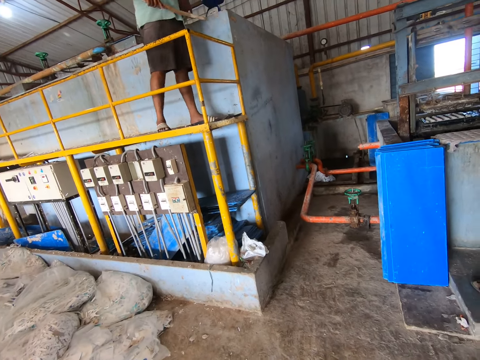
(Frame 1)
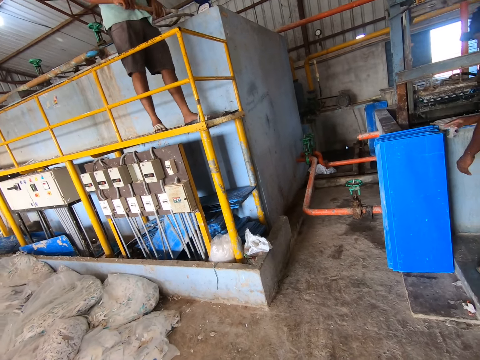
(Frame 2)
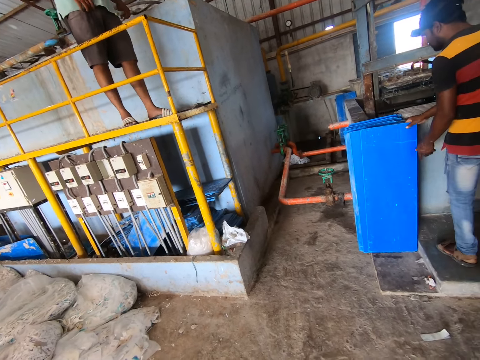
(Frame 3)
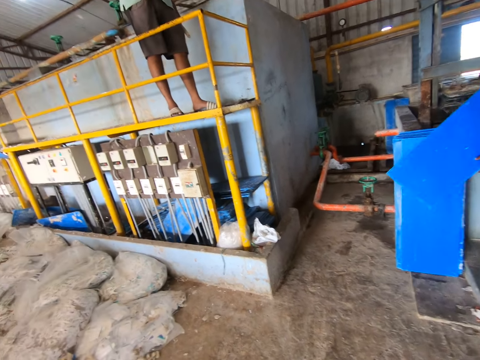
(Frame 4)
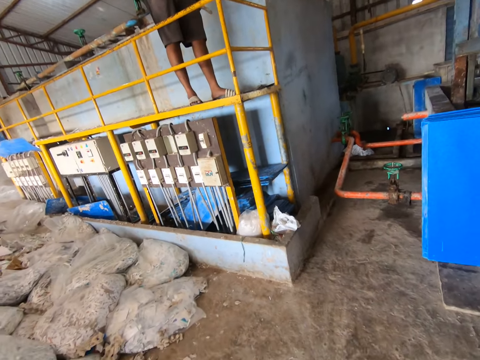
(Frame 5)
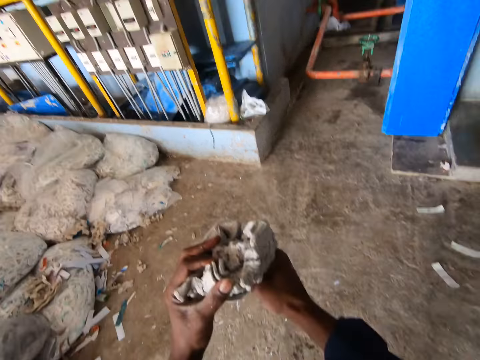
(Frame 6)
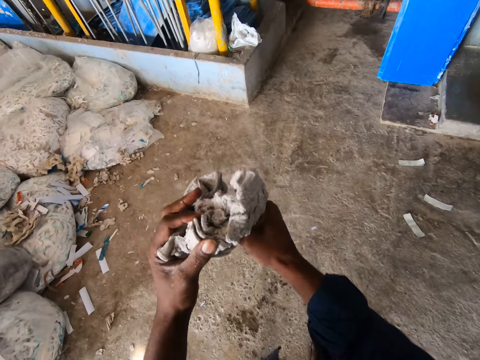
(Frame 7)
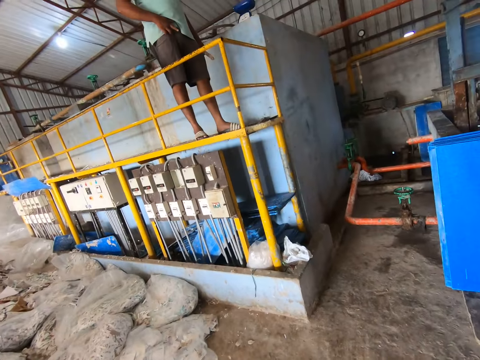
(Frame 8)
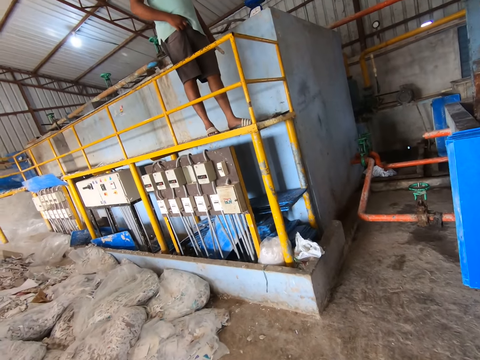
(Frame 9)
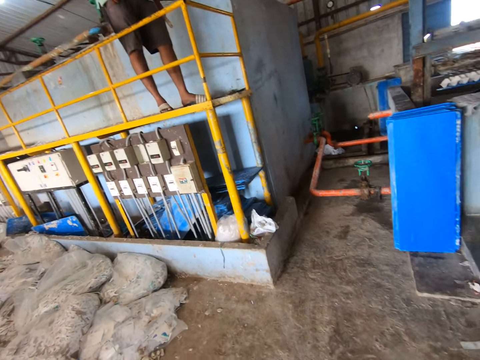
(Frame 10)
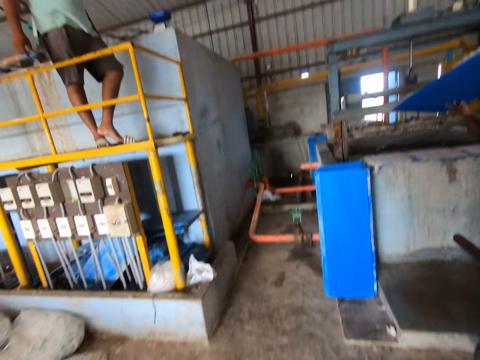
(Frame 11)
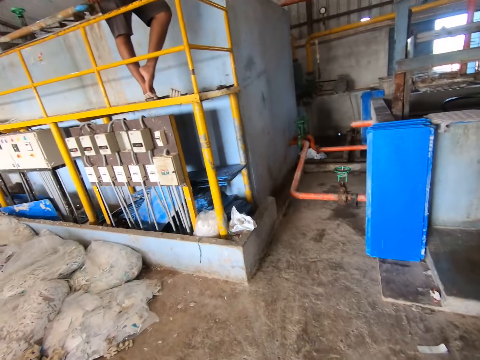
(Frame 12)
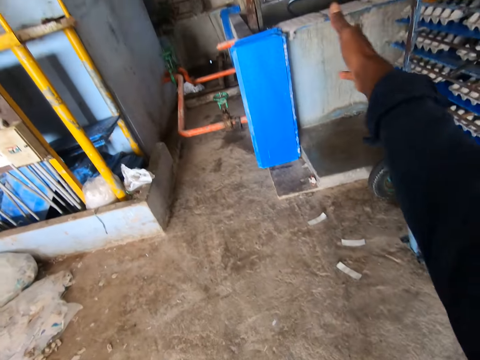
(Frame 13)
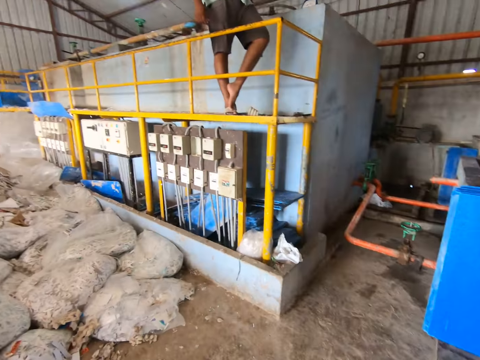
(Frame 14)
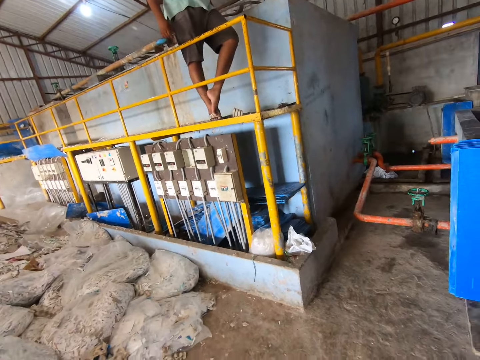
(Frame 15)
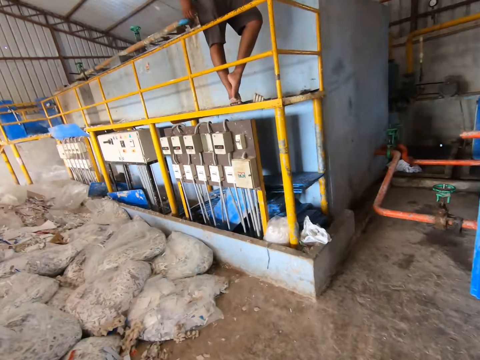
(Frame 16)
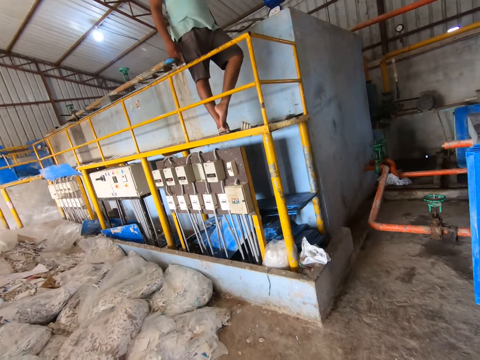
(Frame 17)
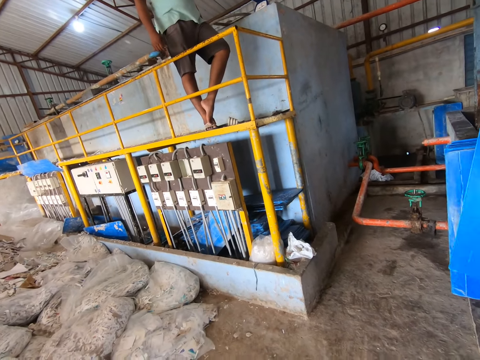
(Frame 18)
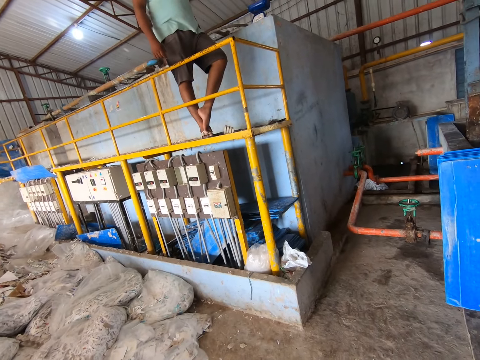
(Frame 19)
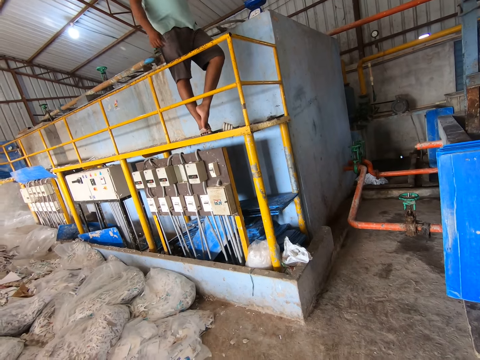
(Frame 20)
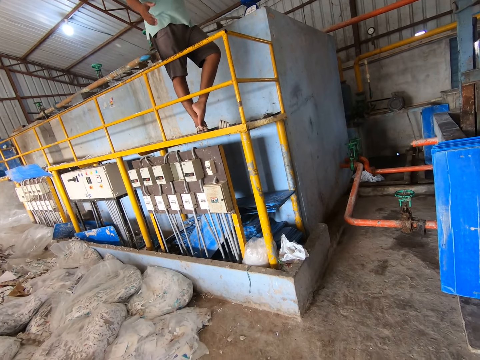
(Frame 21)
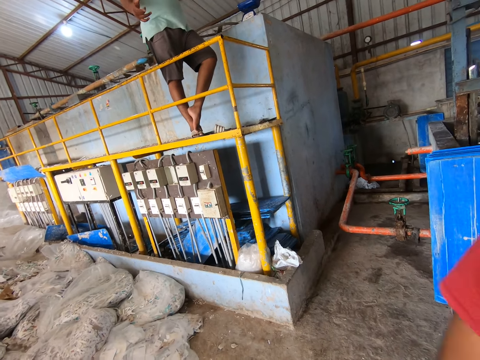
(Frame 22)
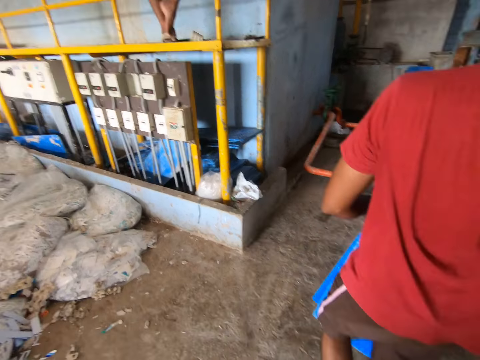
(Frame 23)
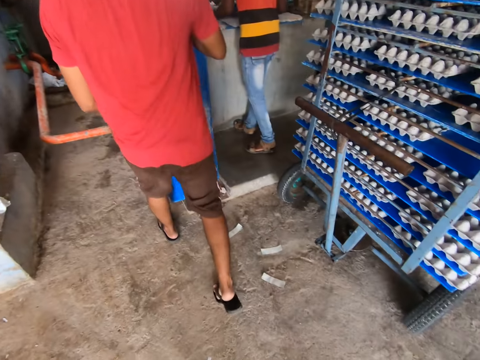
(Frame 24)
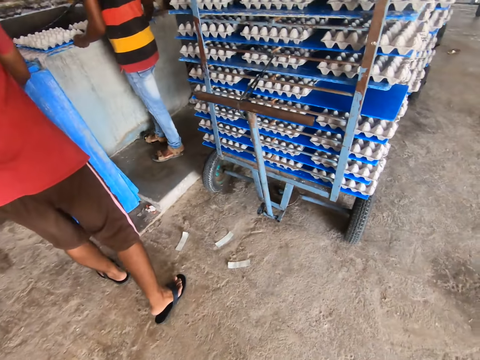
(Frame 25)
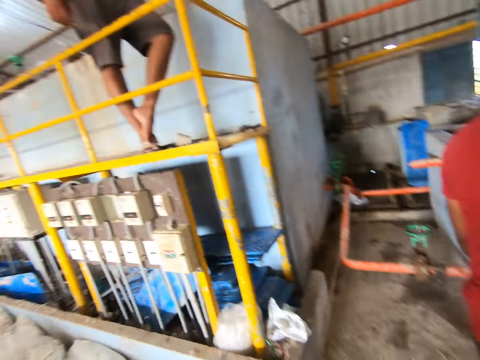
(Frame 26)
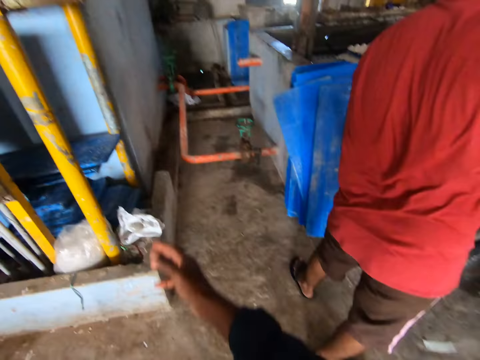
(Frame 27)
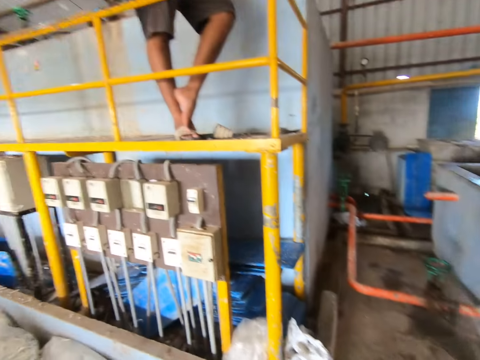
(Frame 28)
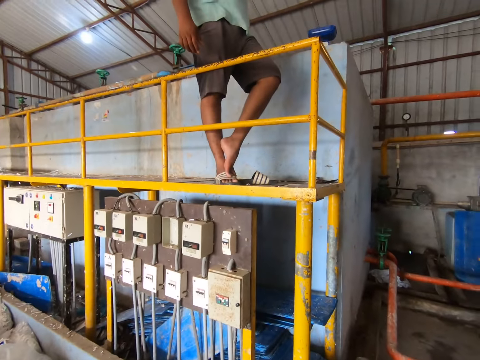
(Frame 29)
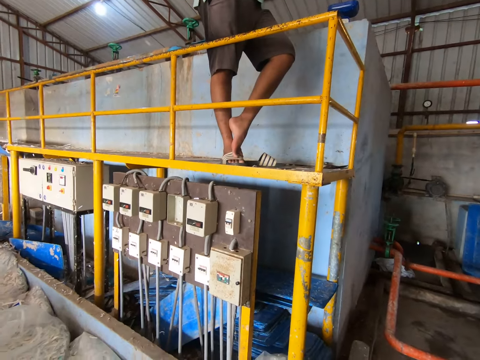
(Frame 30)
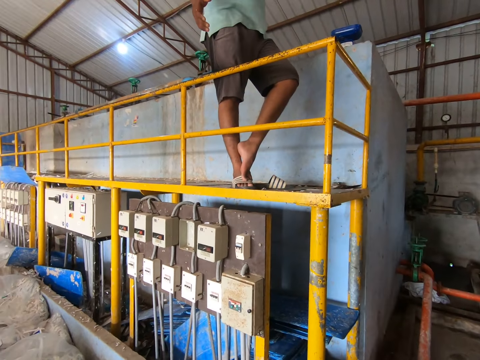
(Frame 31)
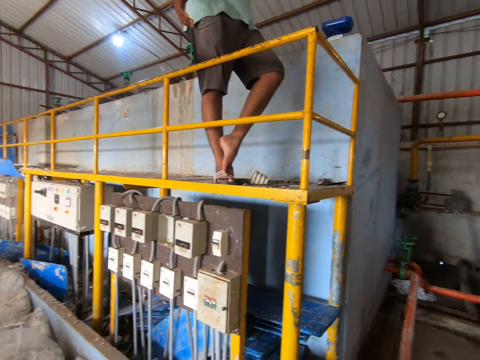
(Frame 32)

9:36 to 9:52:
A man carries a tray from the floor with both hands. The camera wearer holds up a squeezed egg tray. They converse with another man. They look around. They move a hand. They converse with the second man. They look at a different man. They look at egg trays on a stand. Another man drops some trays on the floor with both hands. The first man touches some paper crates with his hands. The camera wearer looks around. They move a hand. They converse with the second man.

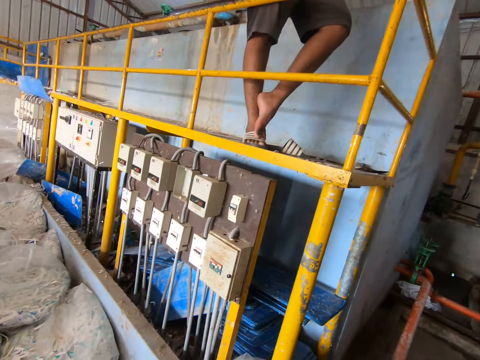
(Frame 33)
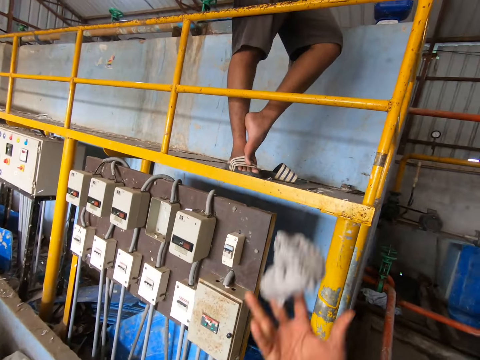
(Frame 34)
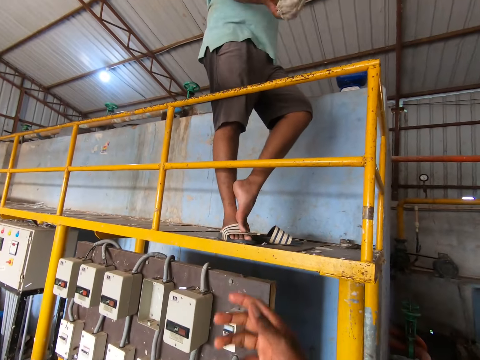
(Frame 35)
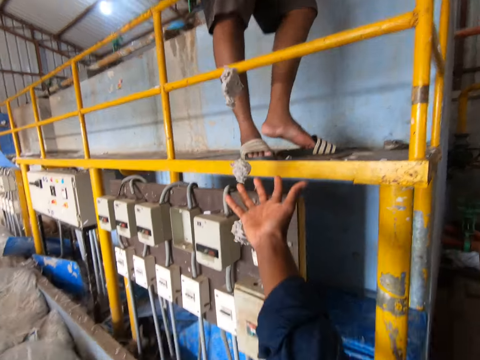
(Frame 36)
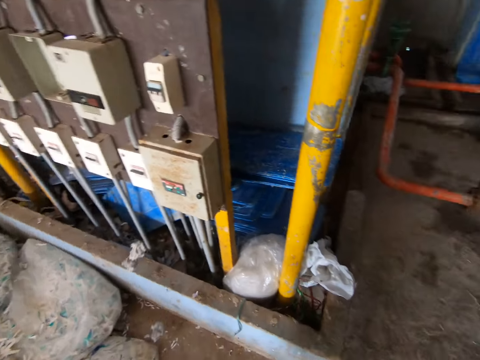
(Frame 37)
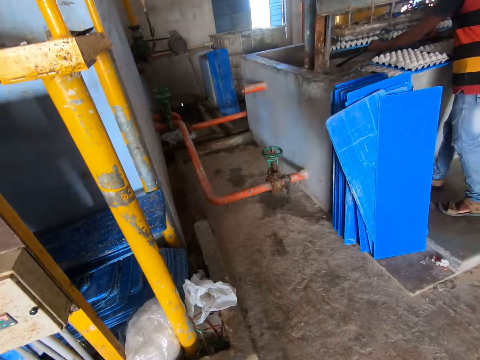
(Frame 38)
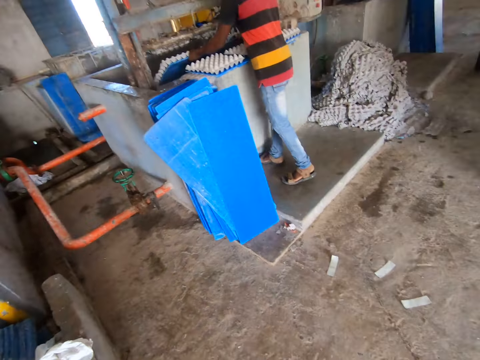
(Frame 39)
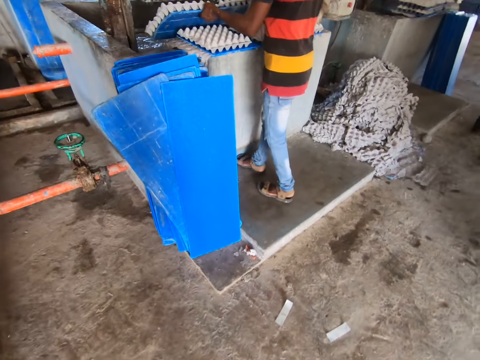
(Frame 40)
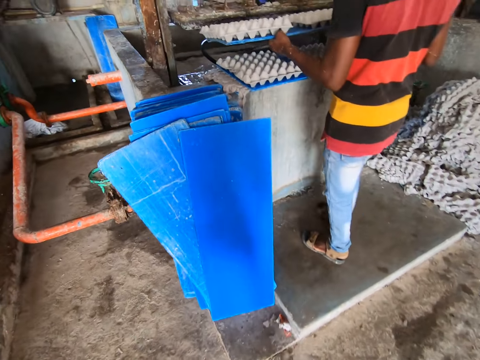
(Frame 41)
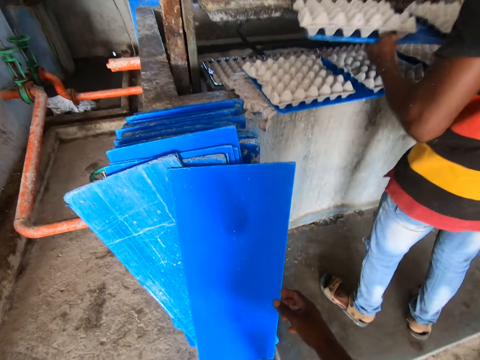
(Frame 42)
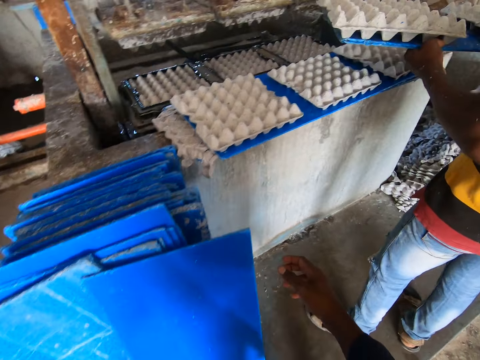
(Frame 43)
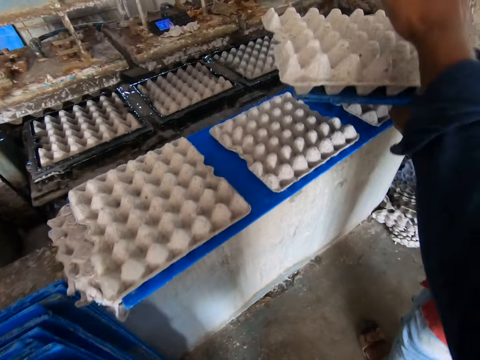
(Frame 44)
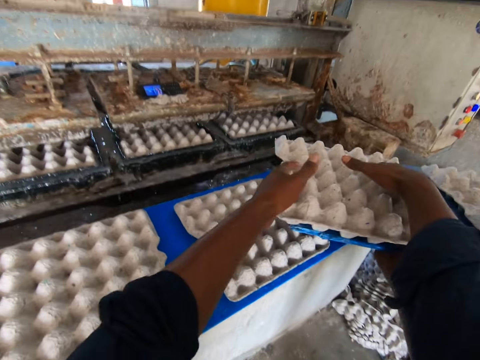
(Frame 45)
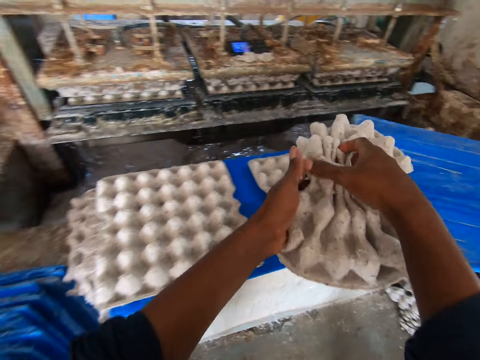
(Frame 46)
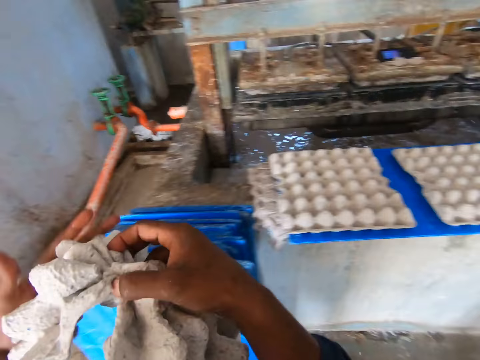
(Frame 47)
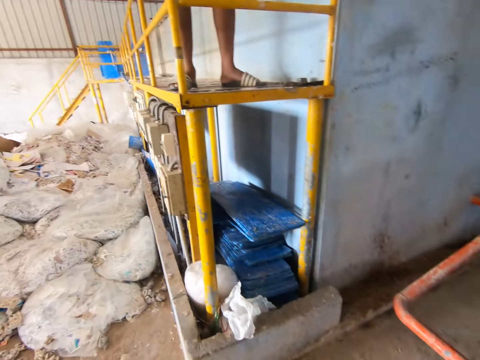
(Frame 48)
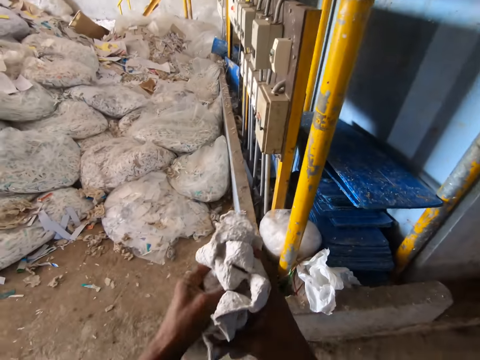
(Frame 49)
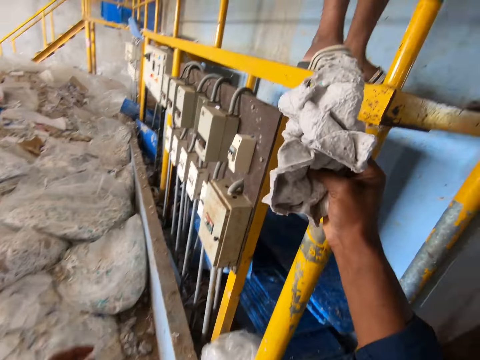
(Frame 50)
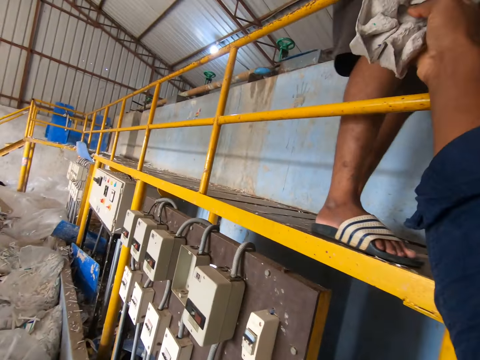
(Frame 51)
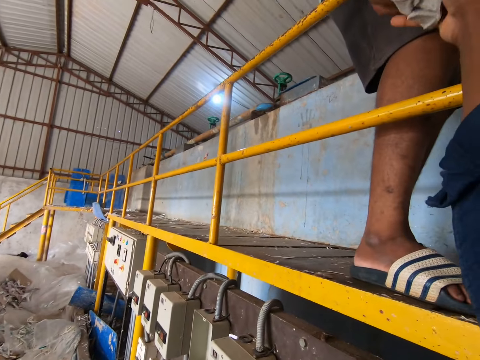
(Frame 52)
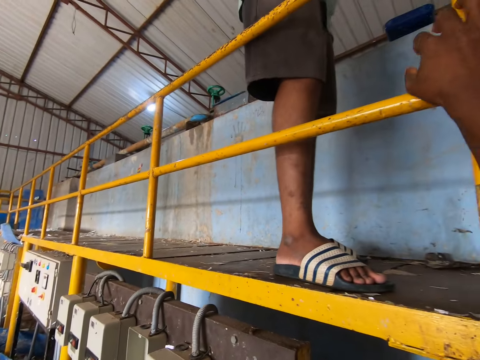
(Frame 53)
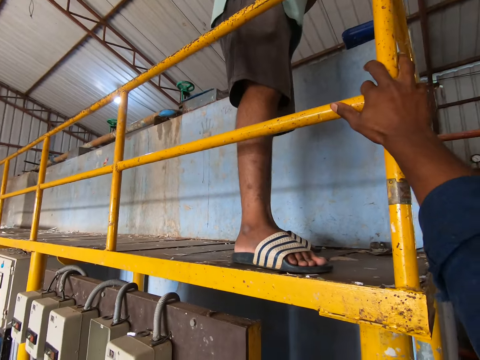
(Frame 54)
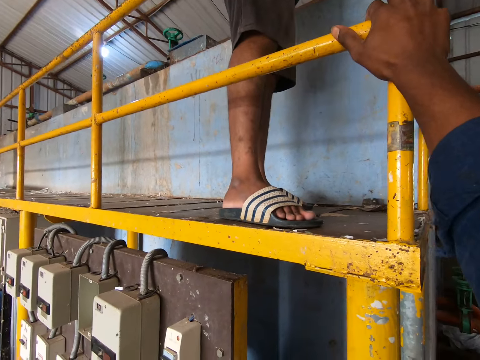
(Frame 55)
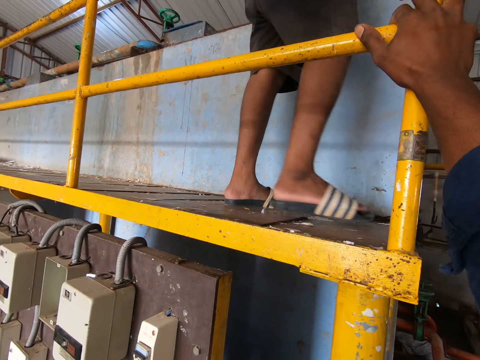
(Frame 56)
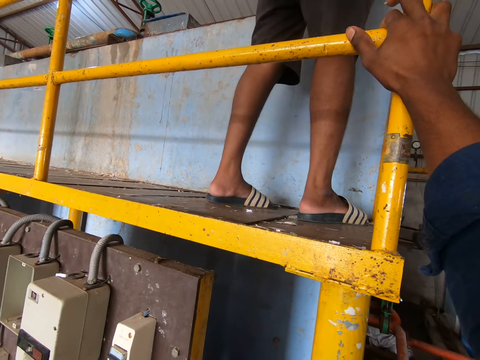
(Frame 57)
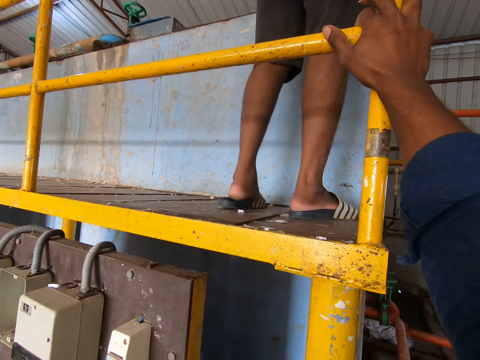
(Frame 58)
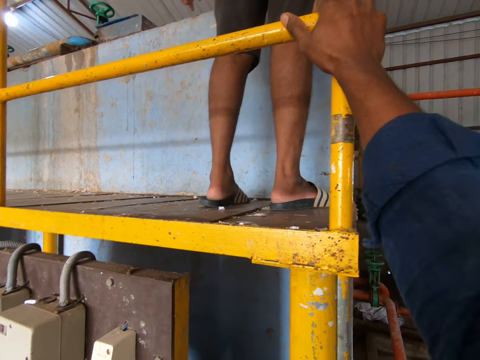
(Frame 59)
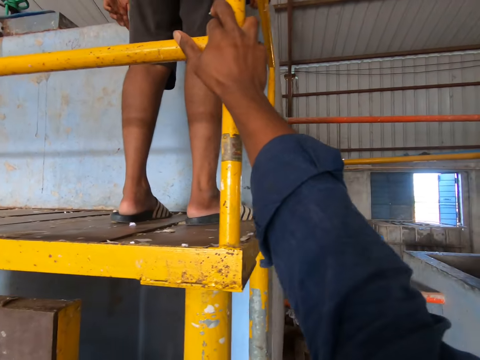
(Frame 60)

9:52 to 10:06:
The camera wearer throws the folded paper crate or squeezed egg tray at a man with his right hand. The man lets the squeezed egg tray fall. The camera wearer stretches a hand. Another man carries some paper crates and a tray from a fourdrinier machine with his hands. The camera wearer looks at plastic trays. He looks at the other man. He moves towards the plastic trays. He moves hands. He takes a paper crate or egg tray from the tray in the other man's hands with both hands. He folds the paper crate with both hands. He squeezes the egg tray. He gives the folded paper crate to the first man with his right hand. He holds the folded egg tray. He looks at a recycling machine. He places a hand on metal. The first man moves a leg.
